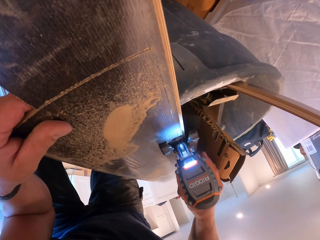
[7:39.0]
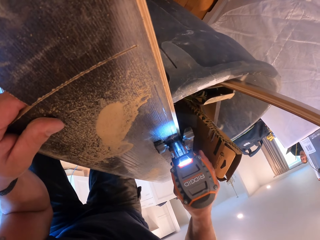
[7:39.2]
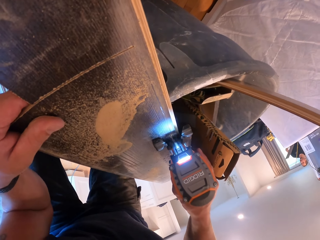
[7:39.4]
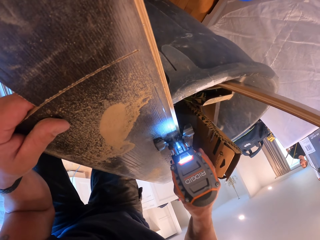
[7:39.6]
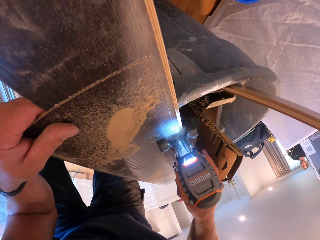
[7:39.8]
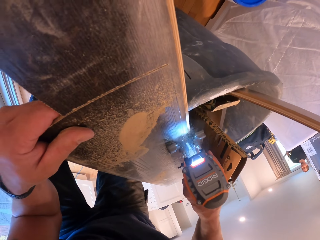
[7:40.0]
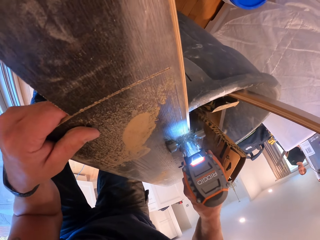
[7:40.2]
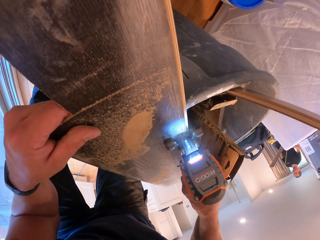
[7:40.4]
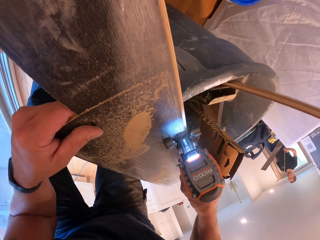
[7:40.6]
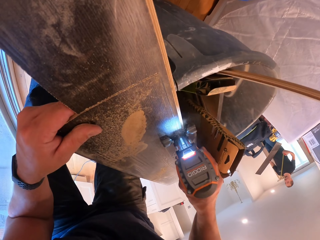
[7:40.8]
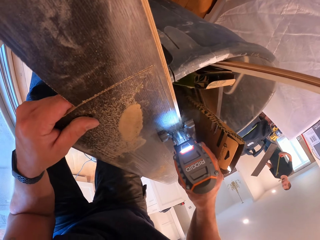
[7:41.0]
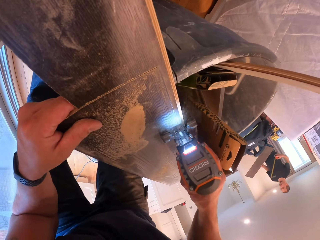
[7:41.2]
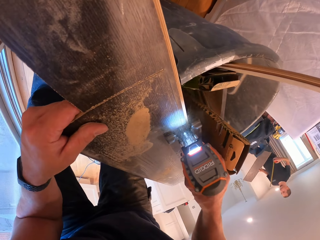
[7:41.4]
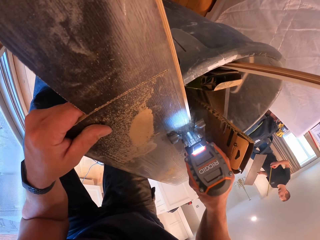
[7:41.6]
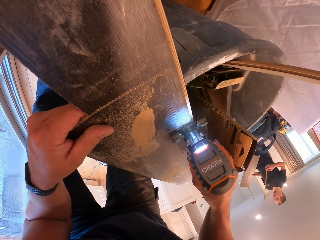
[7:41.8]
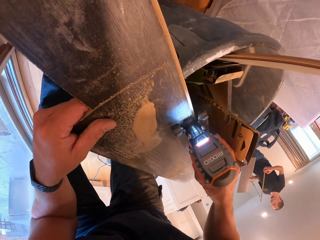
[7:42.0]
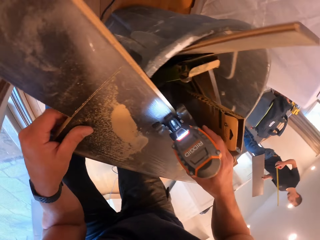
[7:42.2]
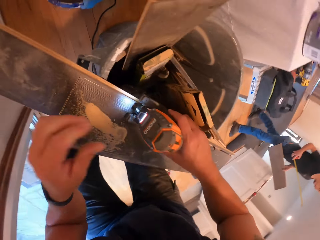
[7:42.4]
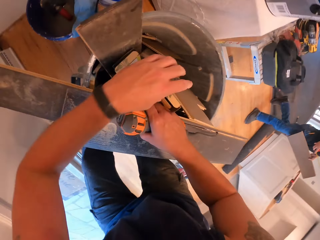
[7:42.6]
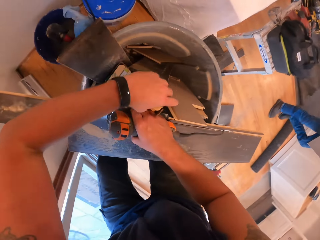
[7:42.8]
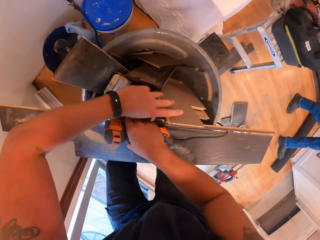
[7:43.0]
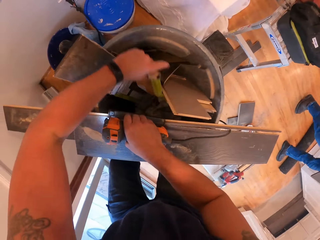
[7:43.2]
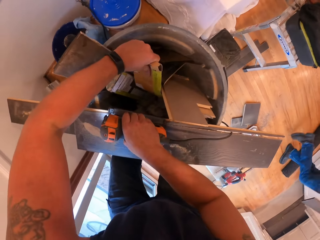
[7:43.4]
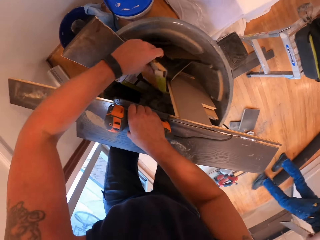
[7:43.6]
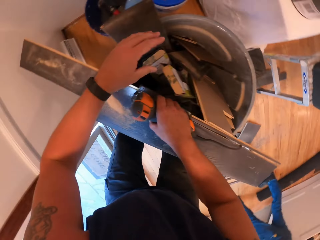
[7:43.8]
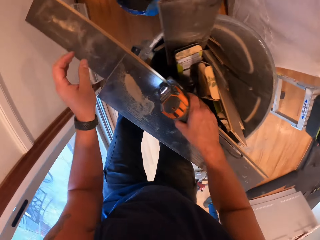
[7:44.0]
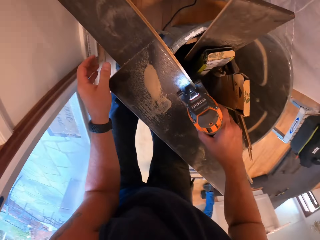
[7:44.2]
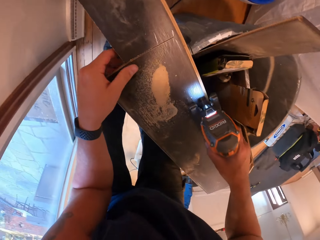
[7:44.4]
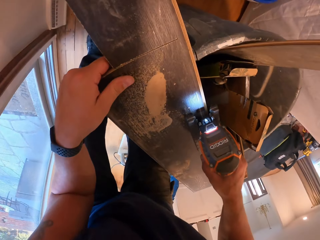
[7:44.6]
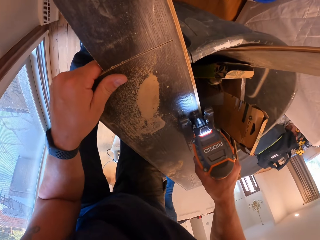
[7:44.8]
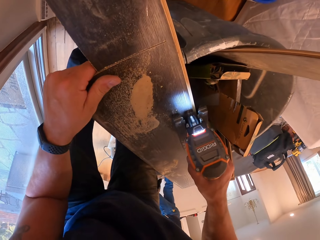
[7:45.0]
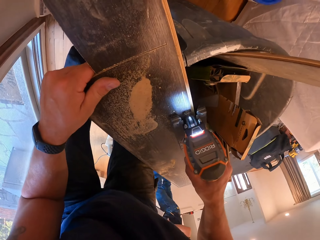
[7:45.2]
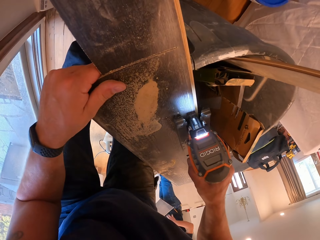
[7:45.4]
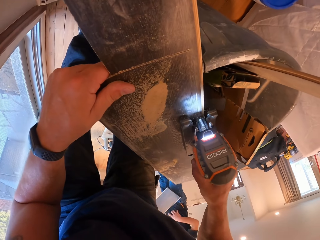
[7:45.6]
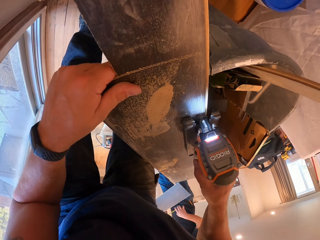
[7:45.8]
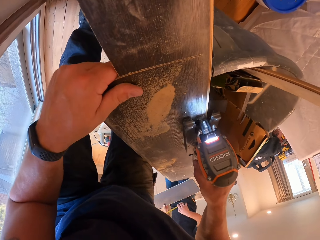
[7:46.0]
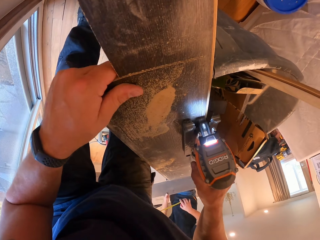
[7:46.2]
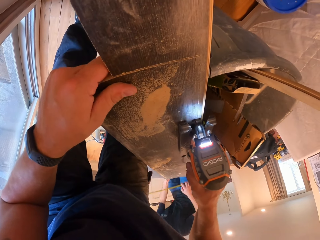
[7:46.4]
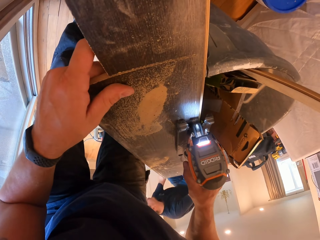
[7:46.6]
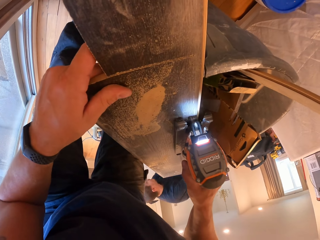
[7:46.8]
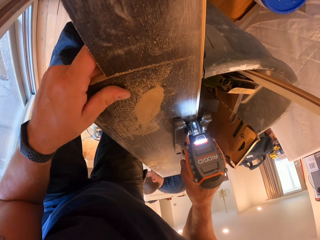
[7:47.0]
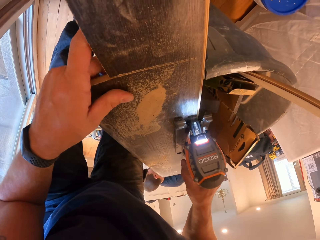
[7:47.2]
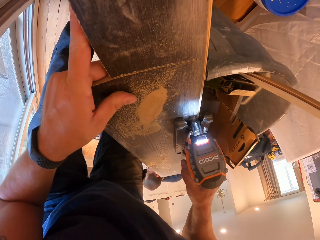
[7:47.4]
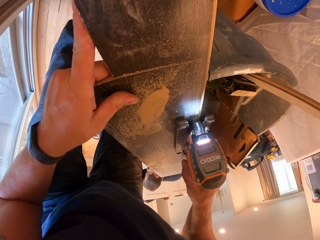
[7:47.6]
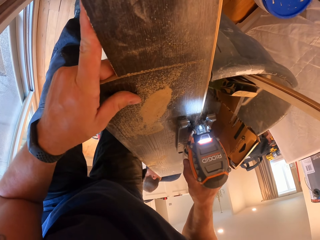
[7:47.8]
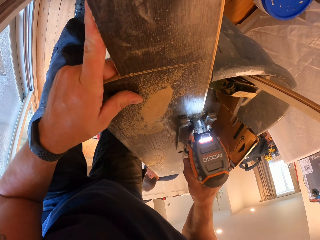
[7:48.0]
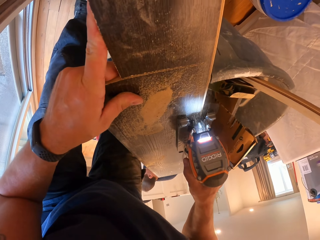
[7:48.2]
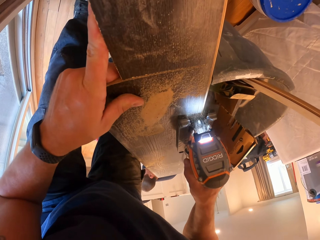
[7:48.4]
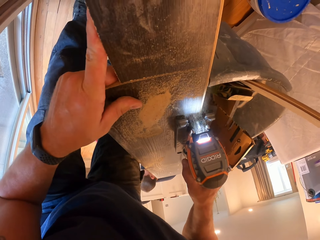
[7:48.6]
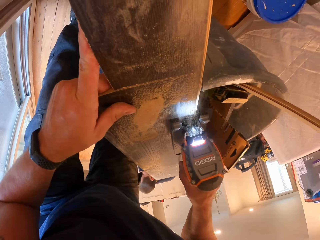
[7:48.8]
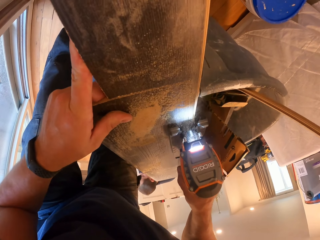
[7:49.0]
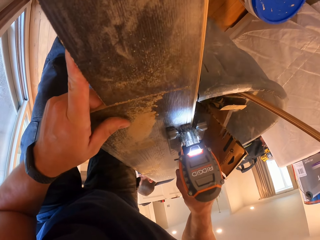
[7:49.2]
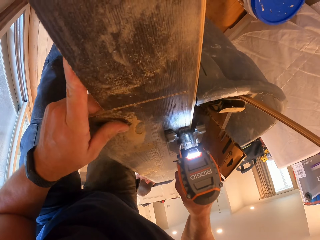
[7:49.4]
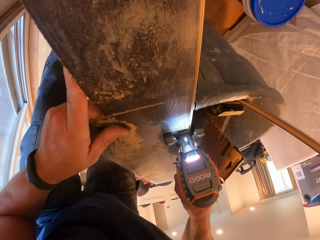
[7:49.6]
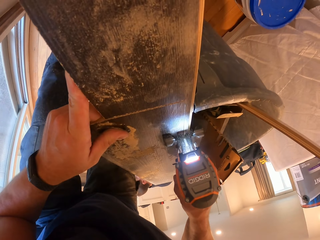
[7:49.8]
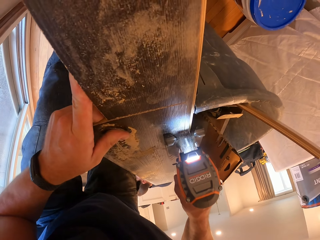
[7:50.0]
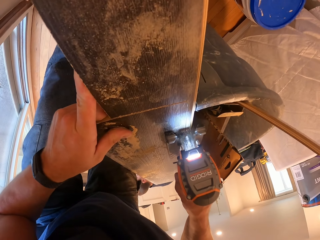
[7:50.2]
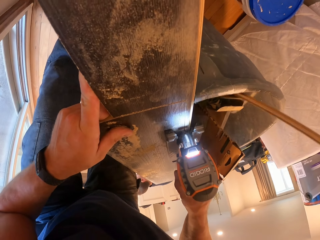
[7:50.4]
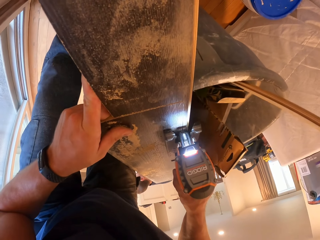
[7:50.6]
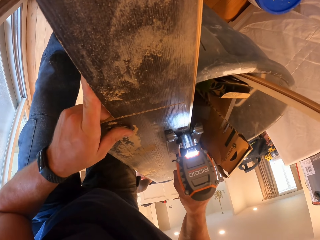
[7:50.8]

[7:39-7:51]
A man holds a tape measure in his hand. The camera wearer moves the box and cuts the wood plank. The man bends down.

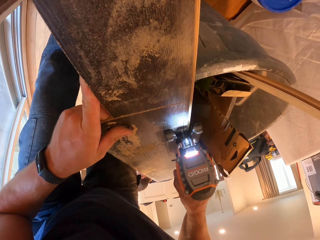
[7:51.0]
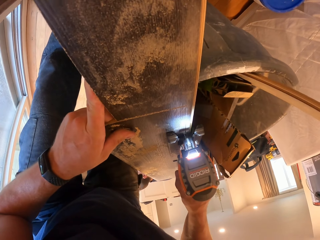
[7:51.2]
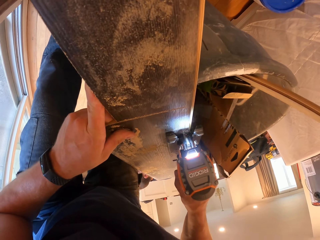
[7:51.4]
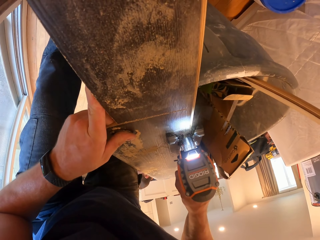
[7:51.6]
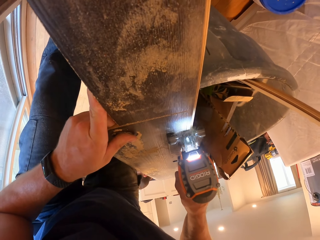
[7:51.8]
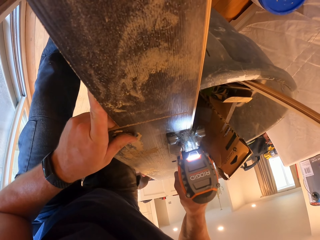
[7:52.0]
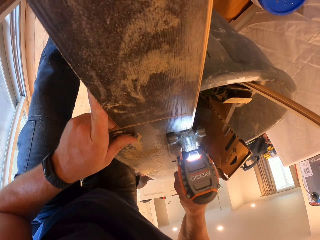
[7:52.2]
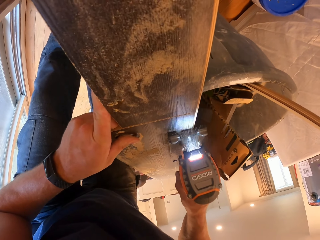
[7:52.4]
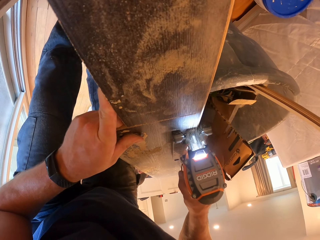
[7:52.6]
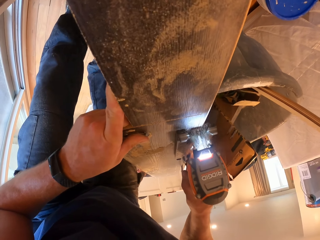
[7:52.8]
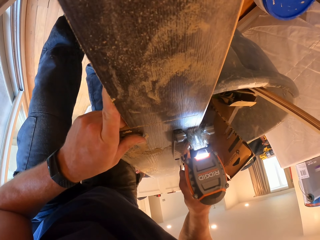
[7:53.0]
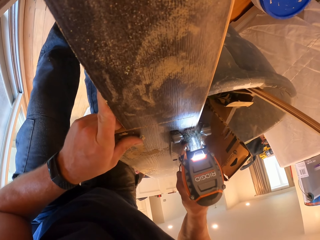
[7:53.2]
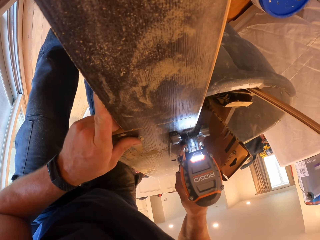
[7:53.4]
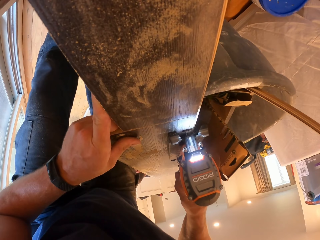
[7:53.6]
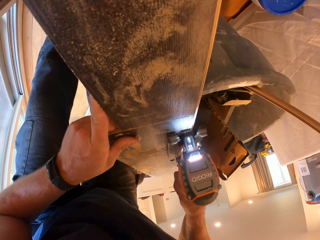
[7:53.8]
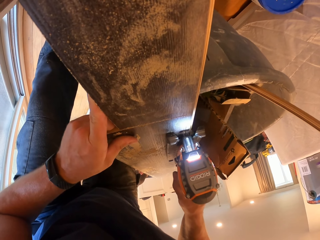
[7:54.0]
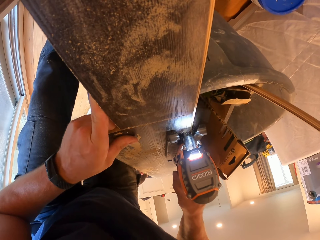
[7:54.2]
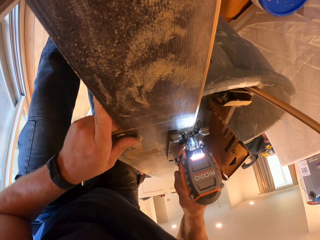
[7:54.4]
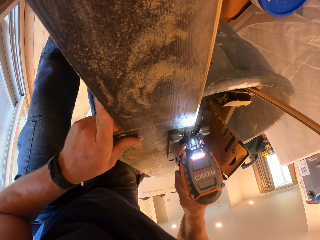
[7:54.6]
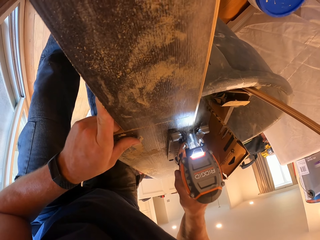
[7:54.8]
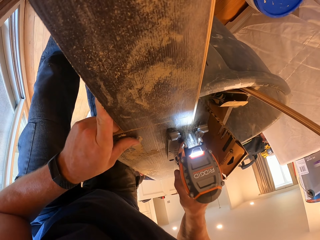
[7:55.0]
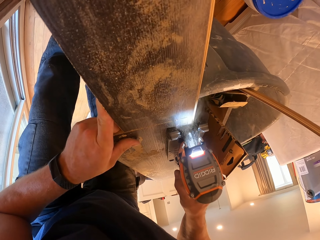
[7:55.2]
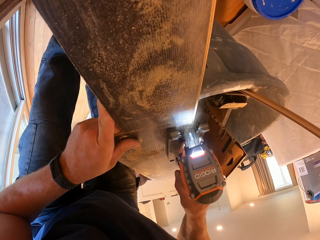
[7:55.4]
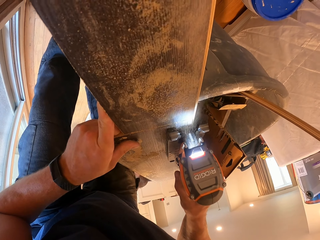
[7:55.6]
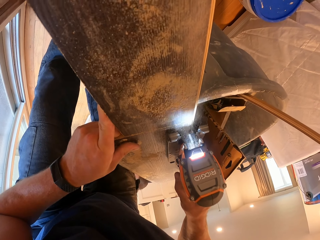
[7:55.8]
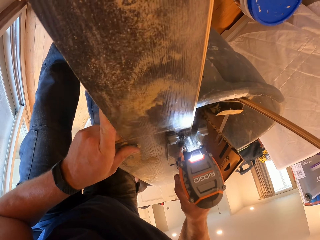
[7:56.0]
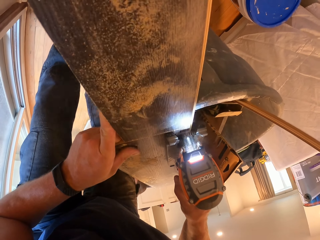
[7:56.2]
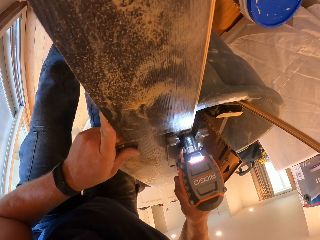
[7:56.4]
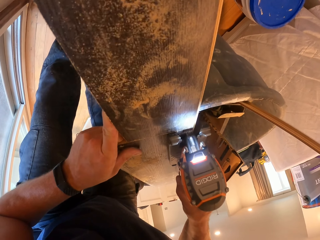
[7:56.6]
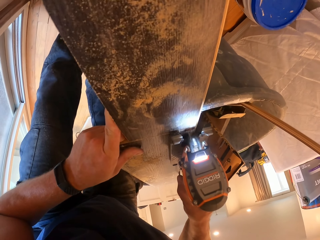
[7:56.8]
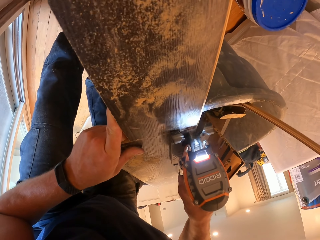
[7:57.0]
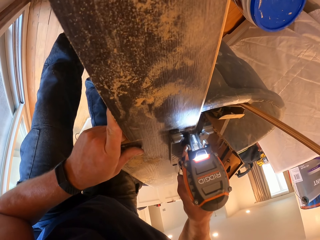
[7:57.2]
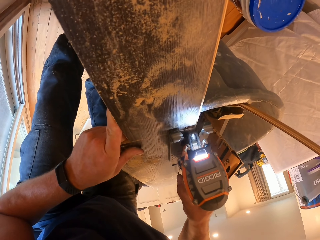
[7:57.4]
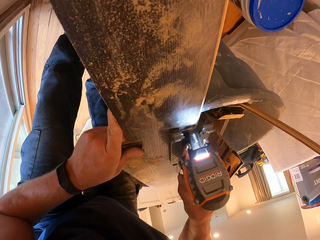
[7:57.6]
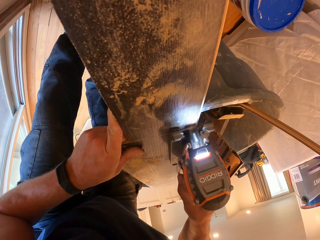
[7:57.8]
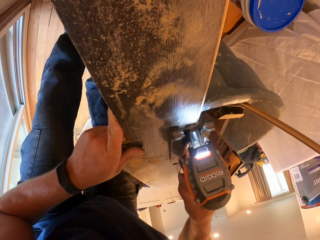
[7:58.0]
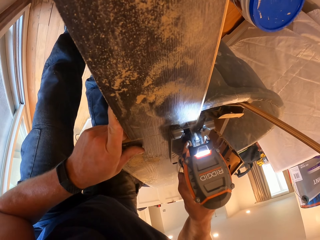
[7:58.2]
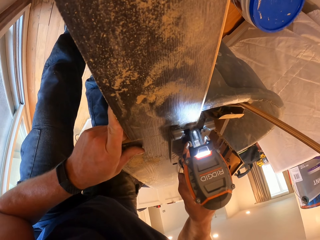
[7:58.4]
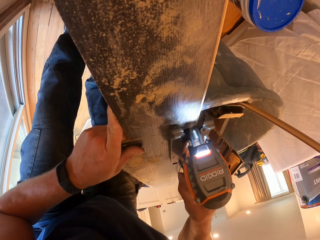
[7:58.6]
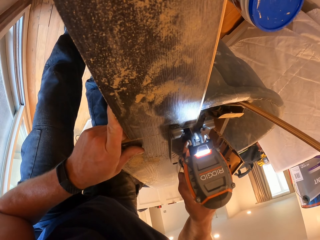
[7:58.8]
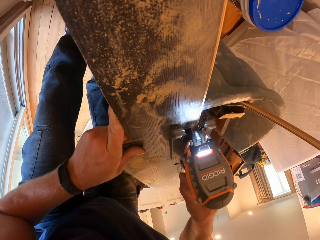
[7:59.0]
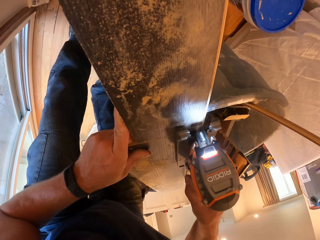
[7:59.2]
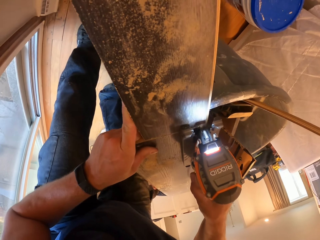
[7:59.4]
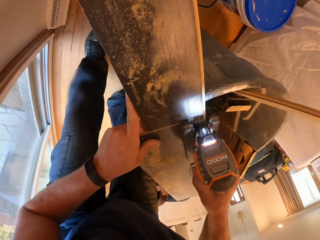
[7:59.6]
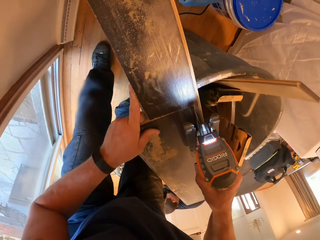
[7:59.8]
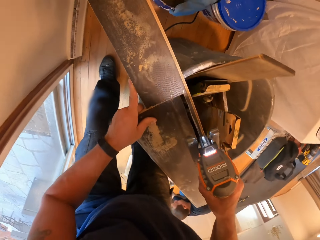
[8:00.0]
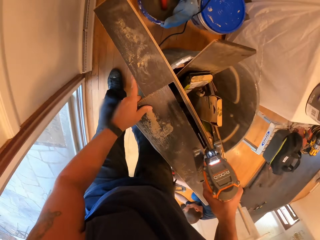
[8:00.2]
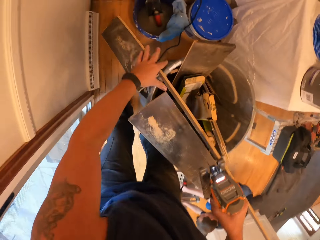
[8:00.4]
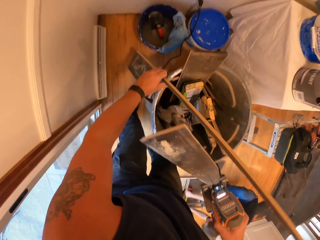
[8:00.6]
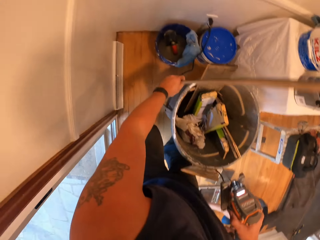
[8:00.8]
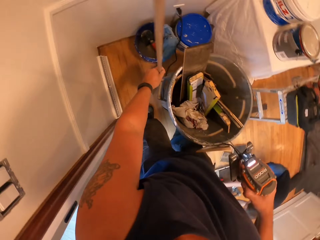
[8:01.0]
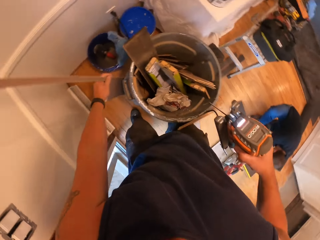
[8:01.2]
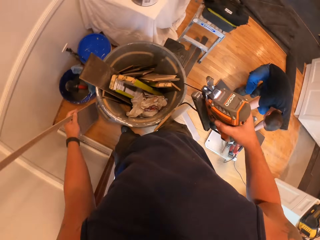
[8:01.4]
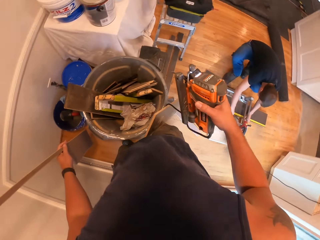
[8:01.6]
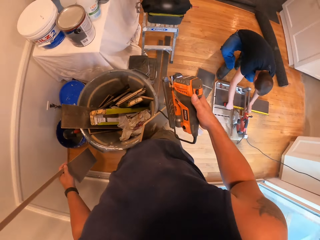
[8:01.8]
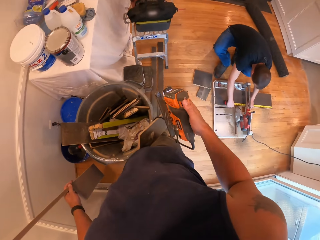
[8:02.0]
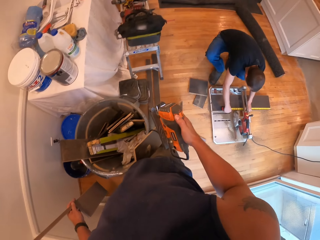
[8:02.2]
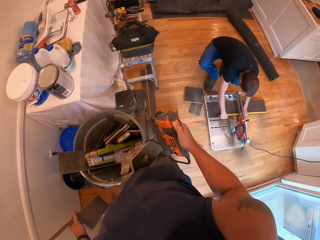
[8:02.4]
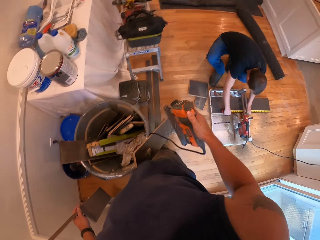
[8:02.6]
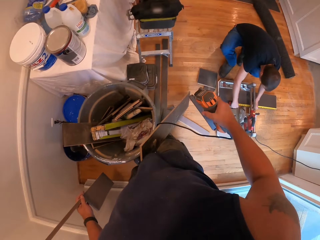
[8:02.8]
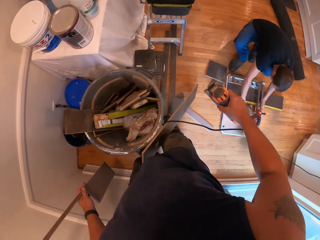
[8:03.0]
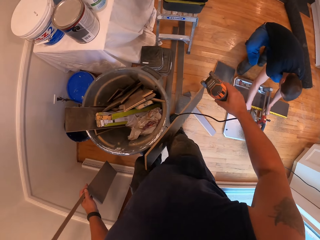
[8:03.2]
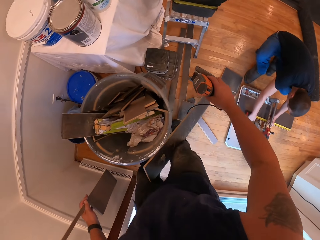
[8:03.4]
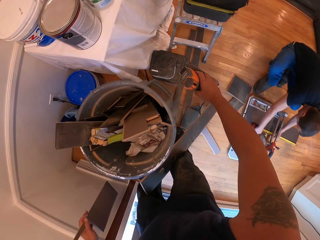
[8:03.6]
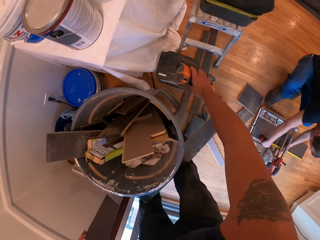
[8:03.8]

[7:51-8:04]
The camera wearer holds the piece of wood with his left hand. He presses the machine button.
